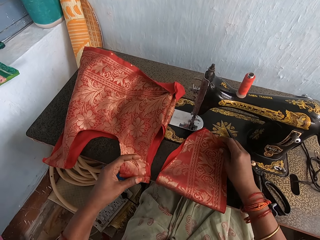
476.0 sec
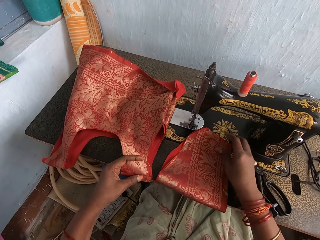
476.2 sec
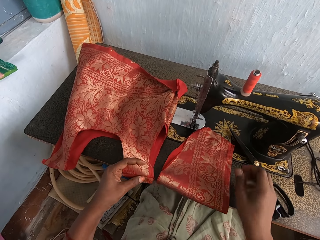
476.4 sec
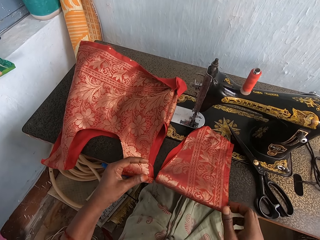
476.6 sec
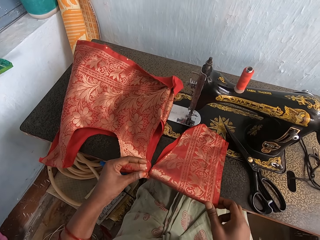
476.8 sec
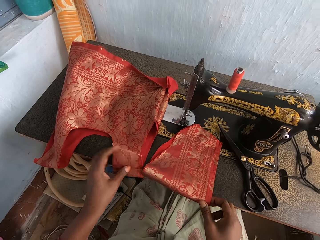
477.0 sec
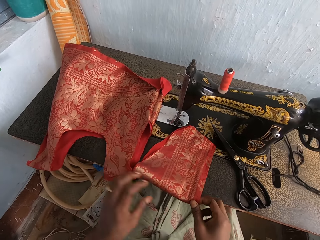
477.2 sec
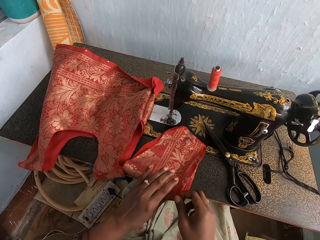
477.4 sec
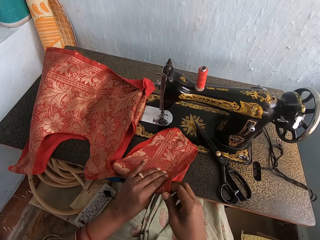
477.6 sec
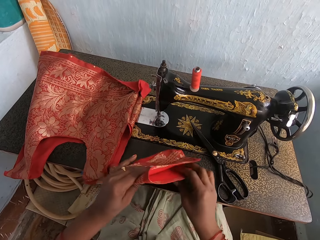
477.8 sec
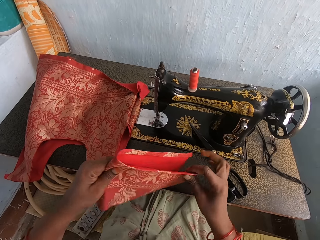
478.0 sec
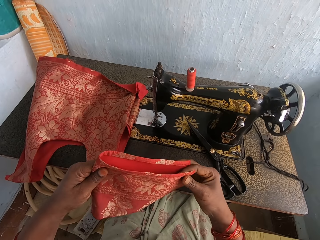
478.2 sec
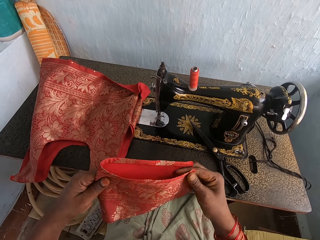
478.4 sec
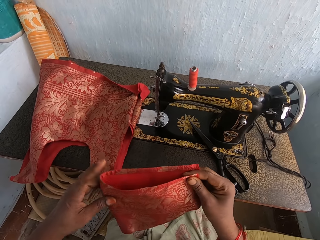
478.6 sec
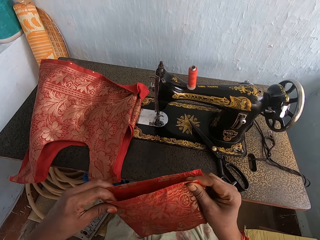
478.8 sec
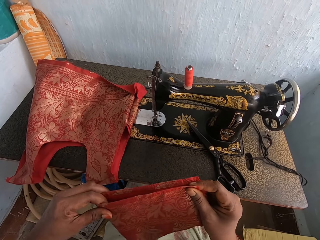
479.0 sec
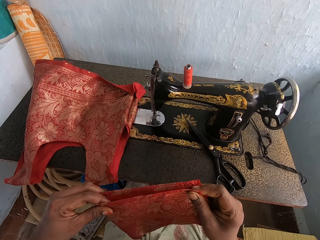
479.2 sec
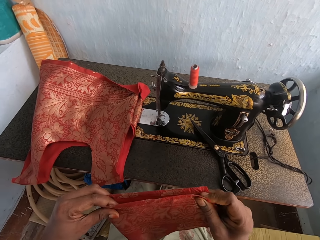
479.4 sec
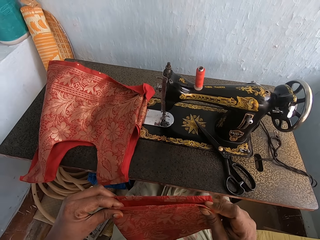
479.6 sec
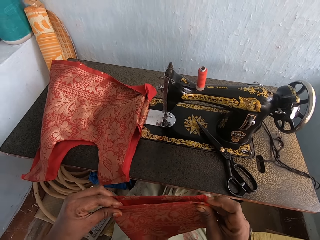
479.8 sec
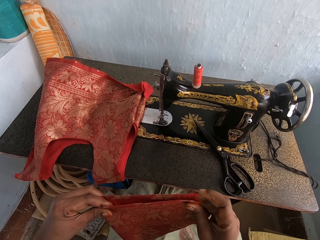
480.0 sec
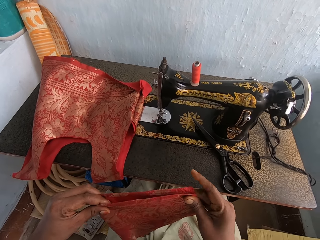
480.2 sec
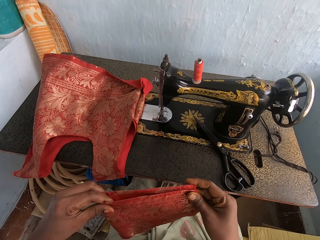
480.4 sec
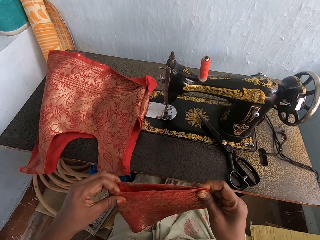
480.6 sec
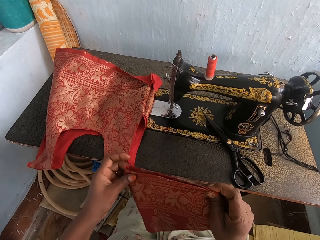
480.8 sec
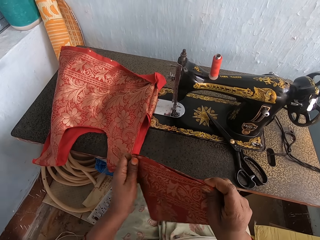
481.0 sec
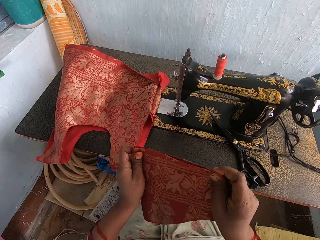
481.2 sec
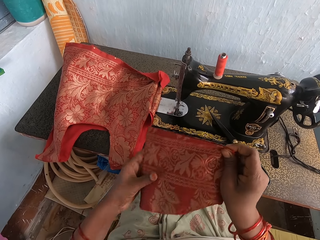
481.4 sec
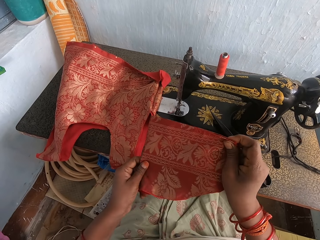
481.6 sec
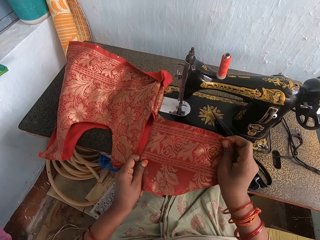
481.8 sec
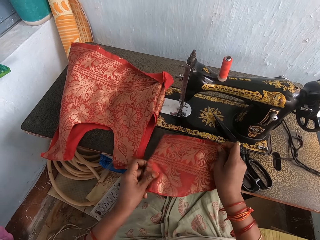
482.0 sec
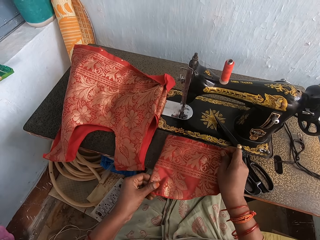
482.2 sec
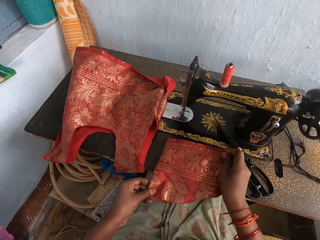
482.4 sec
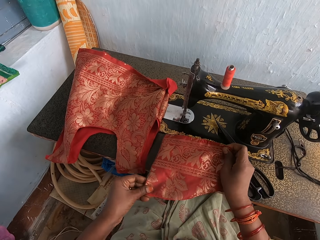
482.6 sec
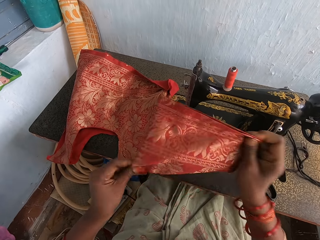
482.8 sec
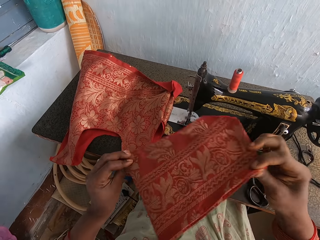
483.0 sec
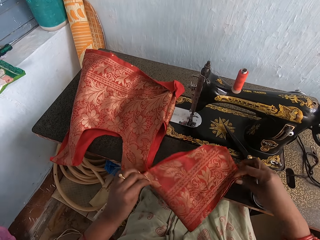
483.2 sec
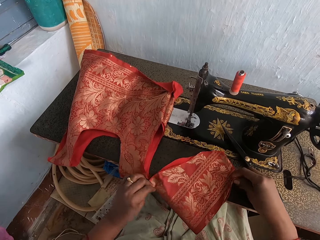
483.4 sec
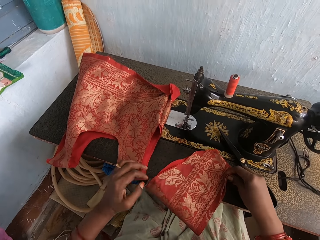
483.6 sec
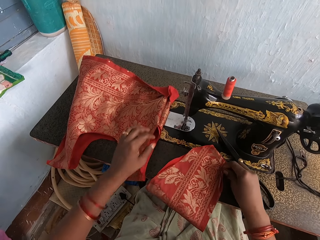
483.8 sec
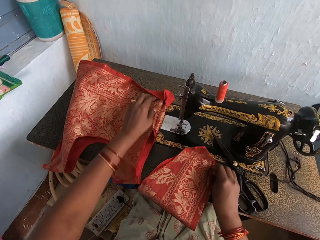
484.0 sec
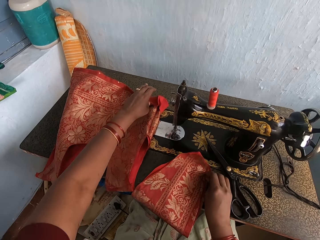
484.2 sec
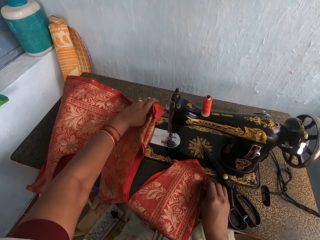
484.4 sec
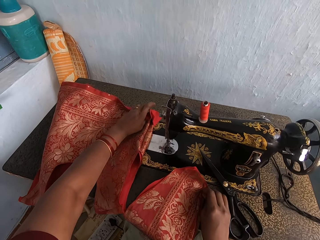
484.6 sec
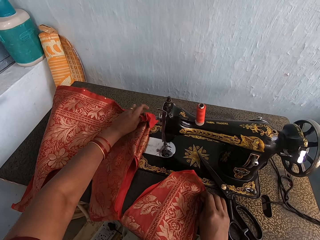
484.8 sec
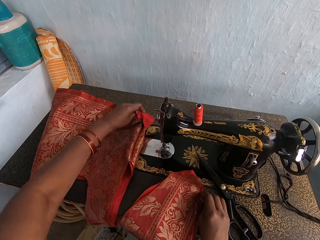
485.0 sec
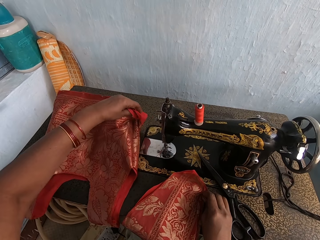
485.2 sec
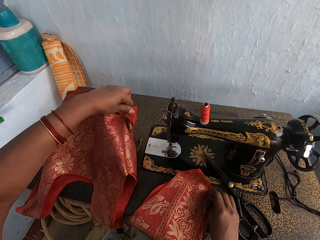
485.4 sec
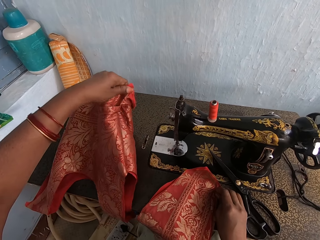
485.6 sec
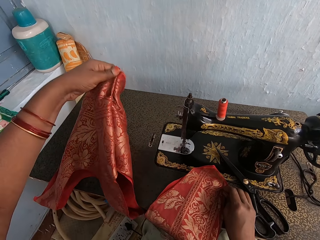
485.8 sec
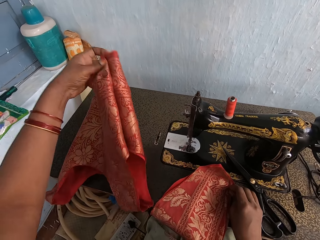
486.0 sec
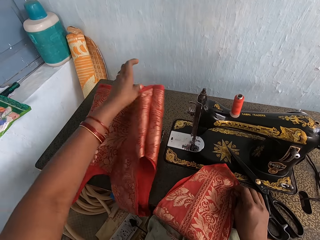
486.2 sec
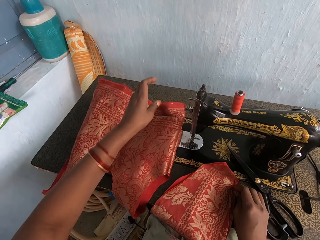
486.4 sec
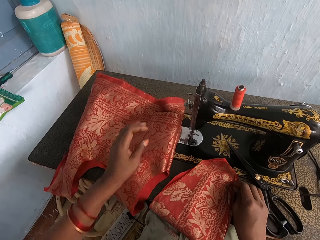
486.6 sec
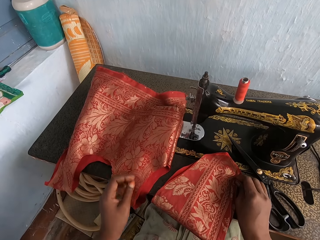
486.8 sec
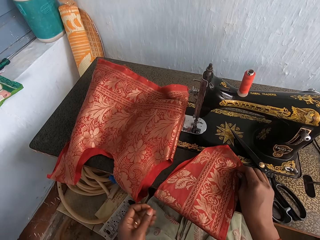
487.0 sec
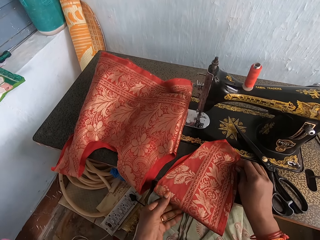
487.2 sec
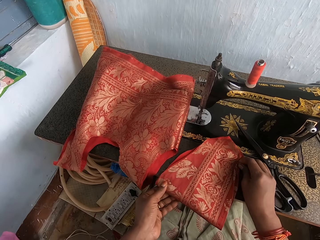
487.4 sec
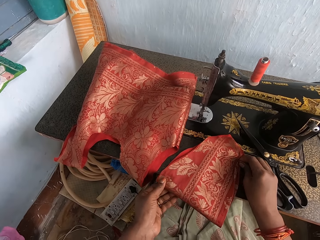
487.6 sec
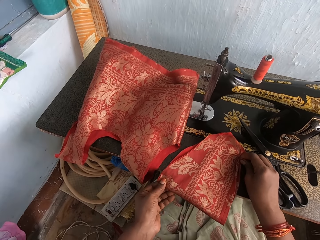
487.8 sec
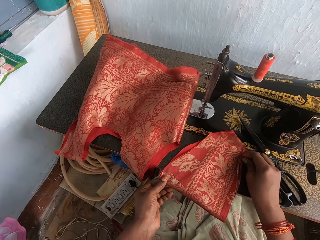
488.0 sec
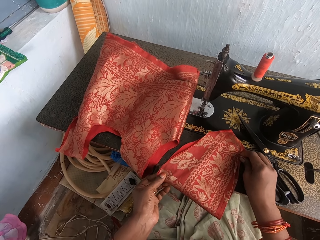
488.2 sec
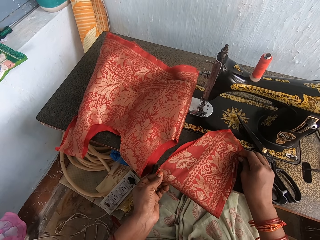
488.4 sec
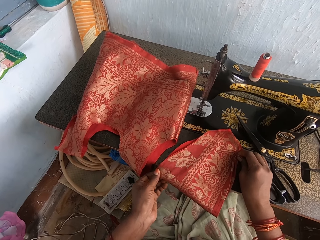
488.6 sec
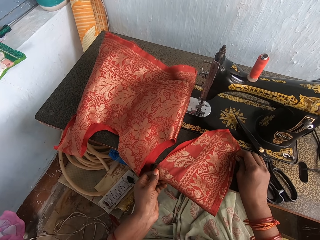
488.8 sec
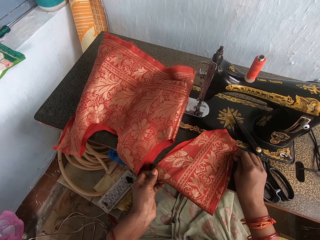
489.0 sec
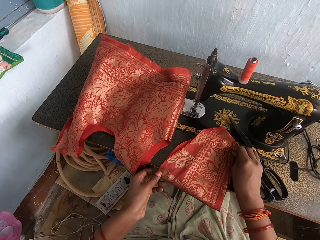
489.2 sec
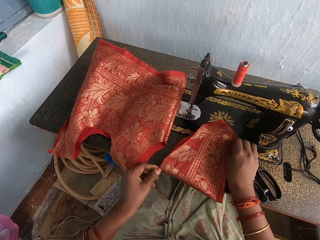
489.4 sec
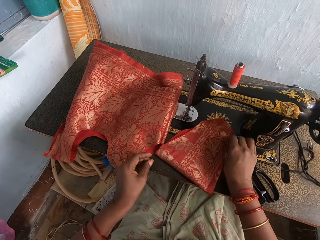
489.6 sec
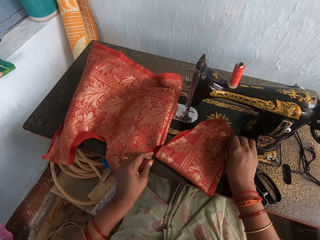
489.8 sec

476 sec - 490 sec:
The camera wearer holds the clothes with both hands. They pick the cloth piece on the table with both hands. They align the cloth edges. They fold the cloth with both hands. They drop the cloth piece on the machine table. They unfold the blouse edge on the table. They pick the sewn cloth with the left hand and drop the sewn cloth with the left hand. They position the cloth piece on the machine table. They pick the cloth with both hands.

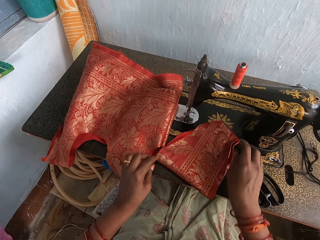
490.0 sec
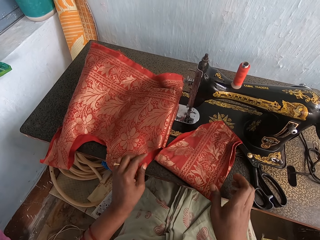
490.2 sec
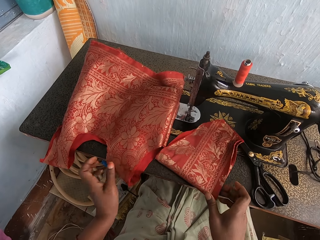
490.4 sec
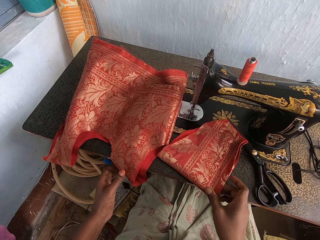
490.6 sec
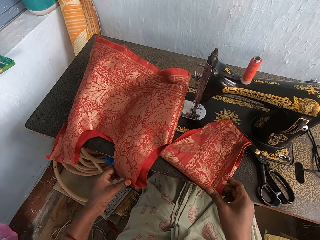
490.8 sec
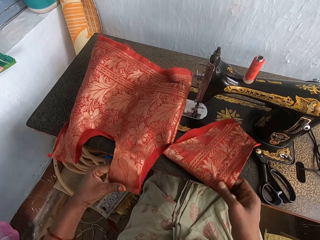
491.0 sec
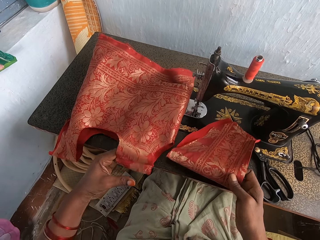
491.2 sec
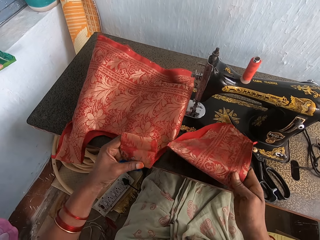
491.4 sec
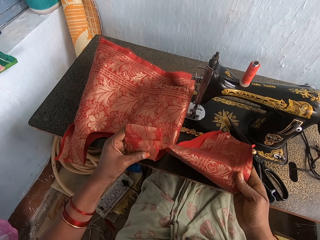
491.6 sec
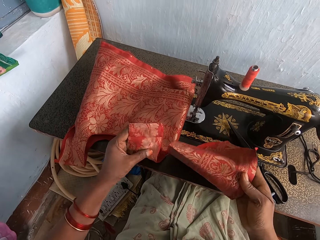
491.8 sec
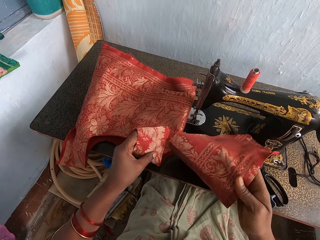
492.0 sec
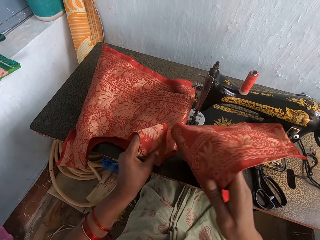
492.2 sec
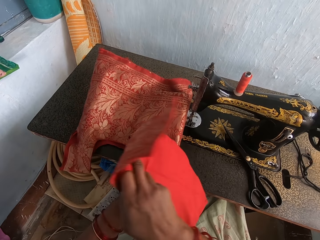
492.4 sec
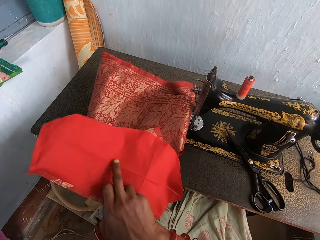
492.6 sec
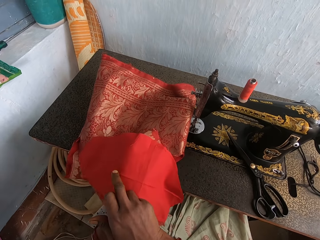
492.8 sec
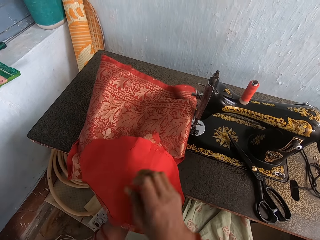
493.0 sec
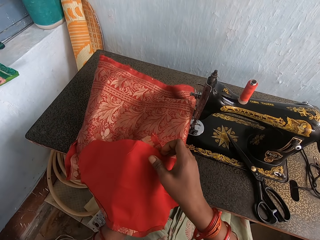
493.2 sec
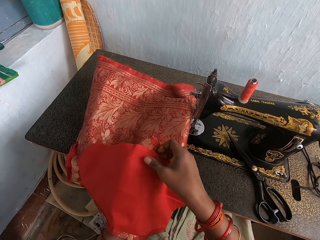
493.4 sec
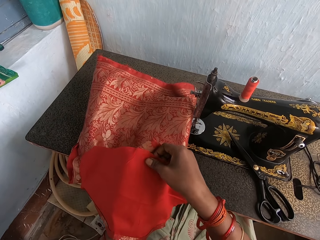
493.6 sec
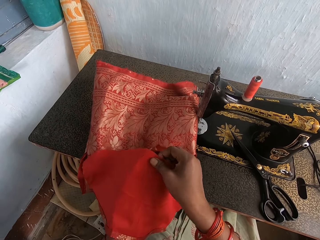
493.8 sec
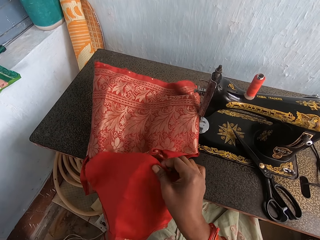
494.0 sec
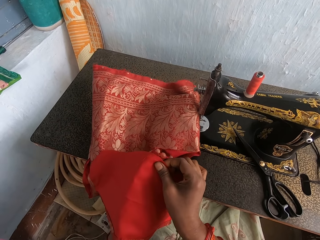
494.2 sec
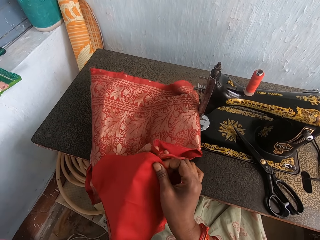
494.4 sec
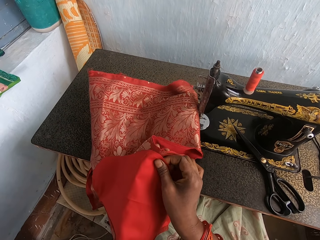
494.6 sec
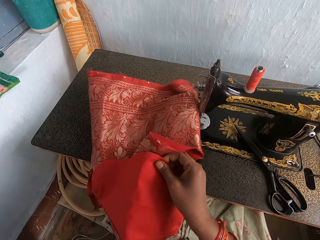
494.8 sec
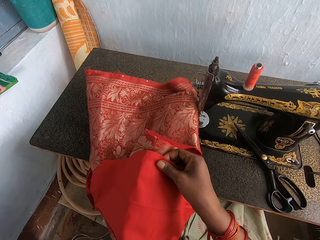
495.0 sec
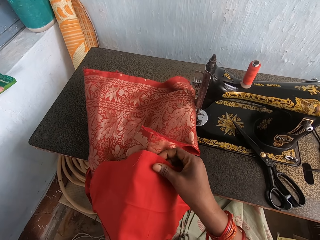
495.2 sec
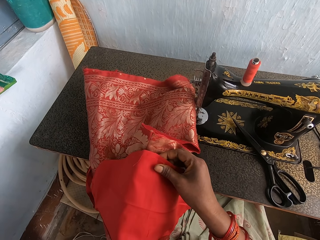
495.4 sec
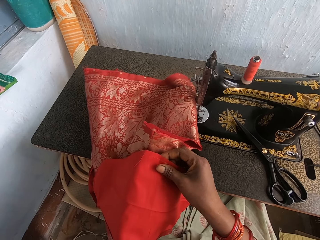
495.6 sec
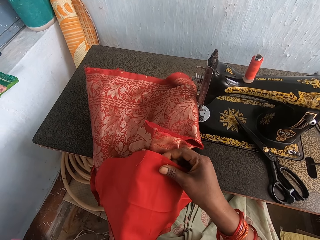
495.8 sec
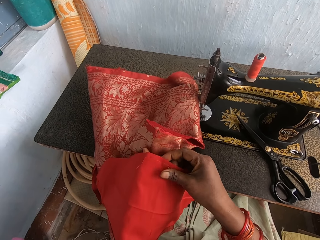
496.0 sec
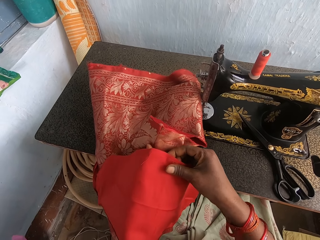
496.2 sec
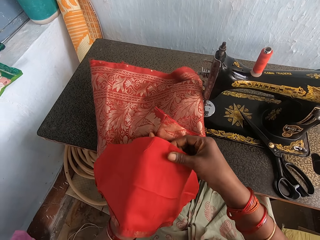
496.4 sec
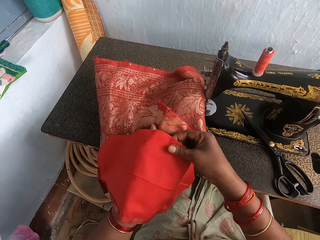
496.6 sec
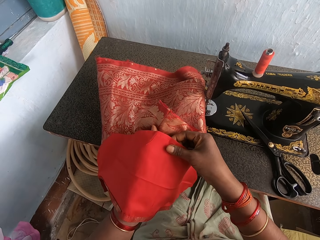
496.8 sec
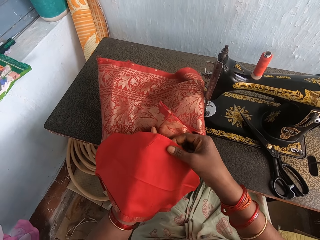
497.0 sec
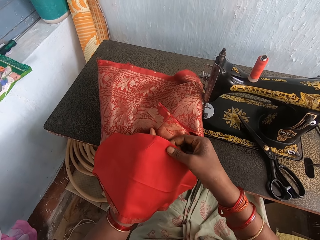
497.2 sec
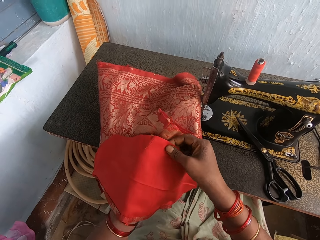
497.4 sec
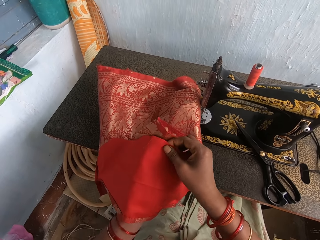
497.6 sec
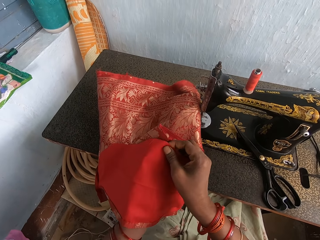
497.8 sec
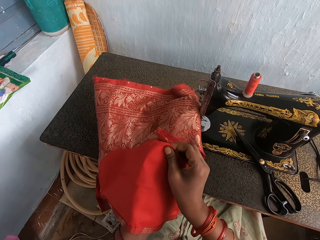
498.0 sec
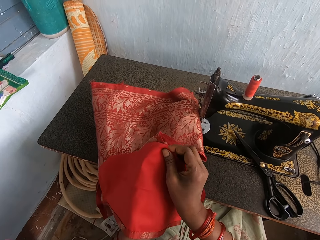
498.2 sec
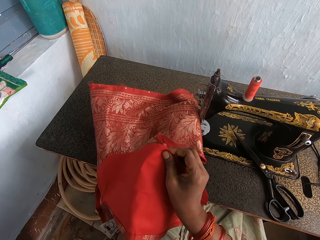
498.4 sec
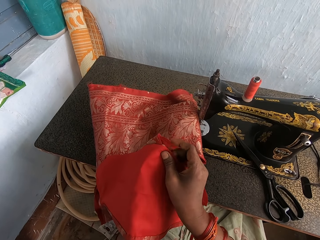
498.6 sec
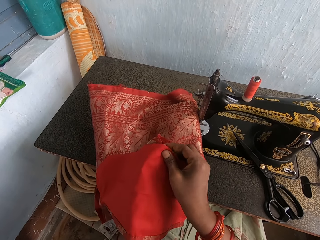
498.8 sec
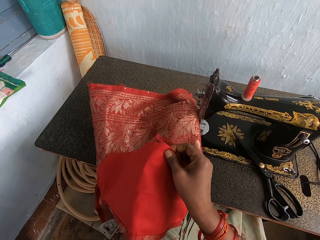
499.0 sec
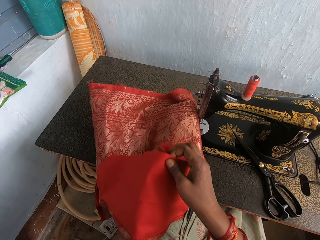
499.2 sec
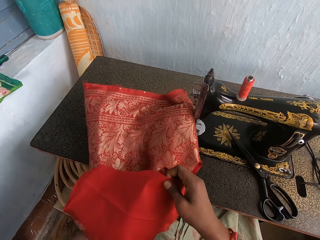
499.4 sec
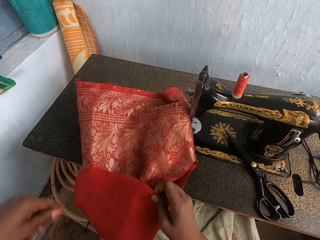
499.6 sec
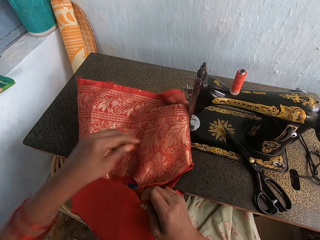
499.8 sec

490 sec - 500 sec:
The camera wearer holds the clothes with both hands. They pick the blouse edge. They align the blouse edge with a piece of cloth with both hands. They flip the cloth on the left hand.
